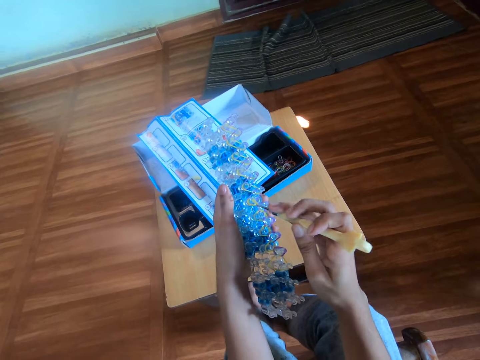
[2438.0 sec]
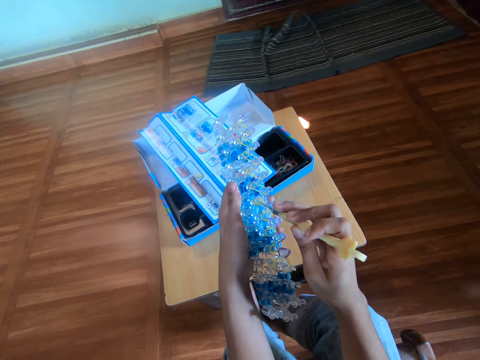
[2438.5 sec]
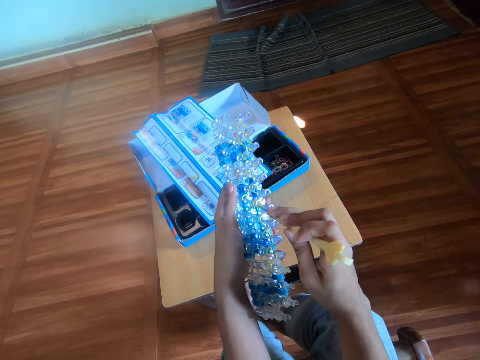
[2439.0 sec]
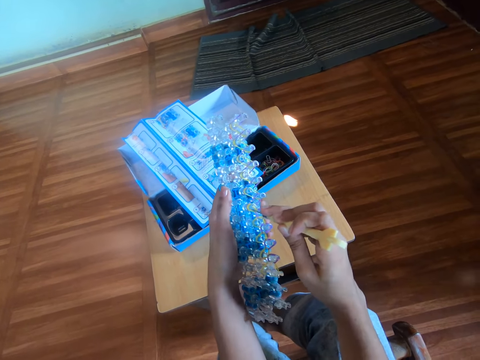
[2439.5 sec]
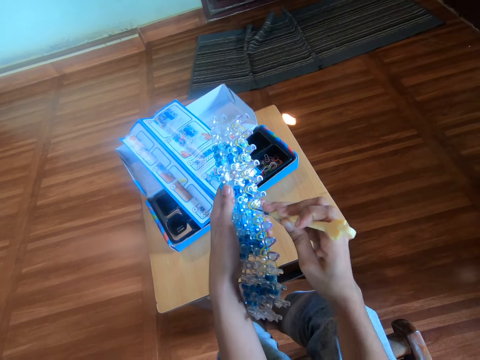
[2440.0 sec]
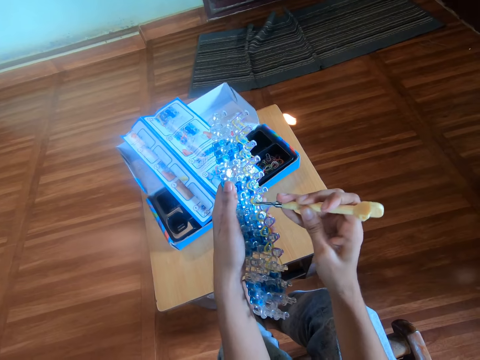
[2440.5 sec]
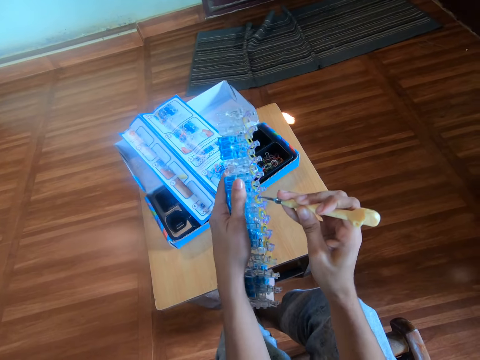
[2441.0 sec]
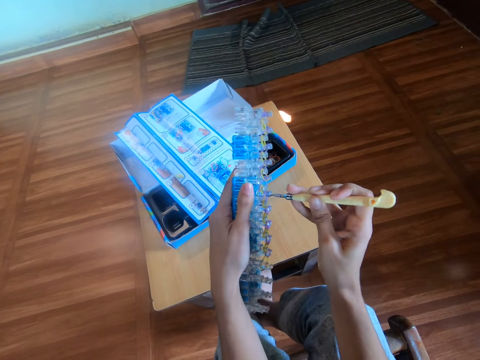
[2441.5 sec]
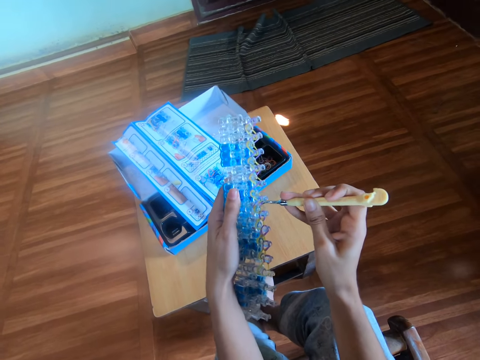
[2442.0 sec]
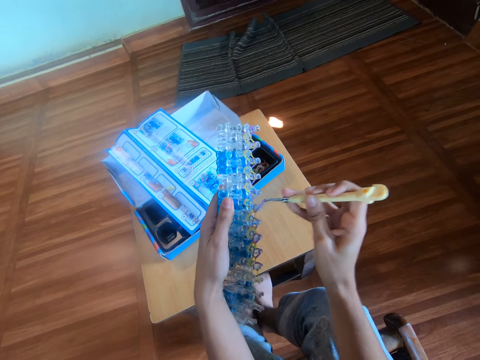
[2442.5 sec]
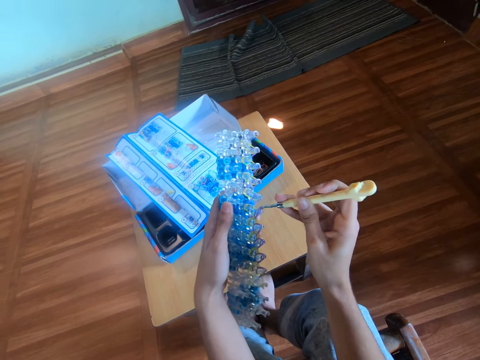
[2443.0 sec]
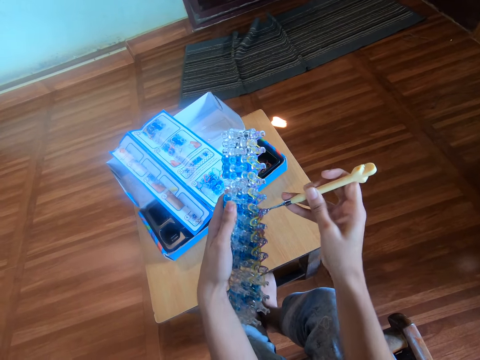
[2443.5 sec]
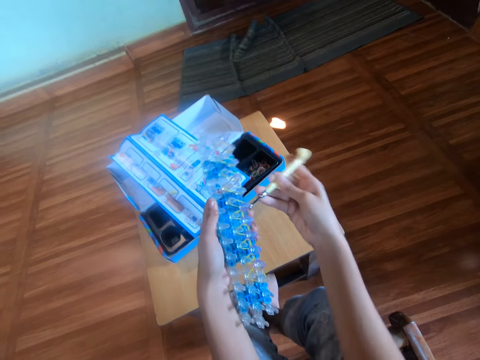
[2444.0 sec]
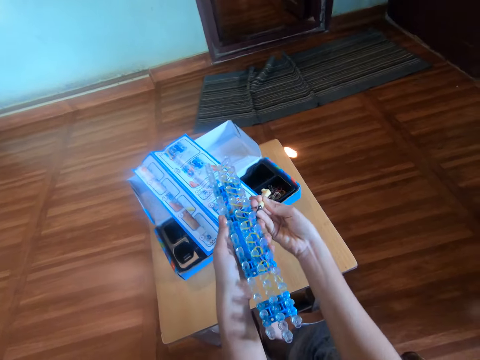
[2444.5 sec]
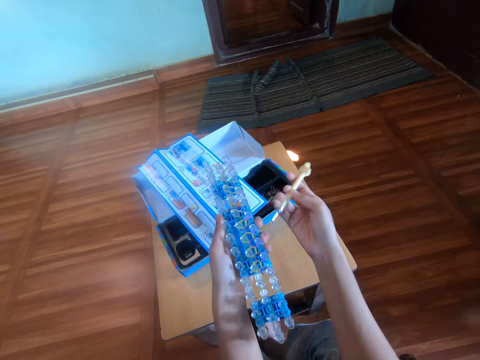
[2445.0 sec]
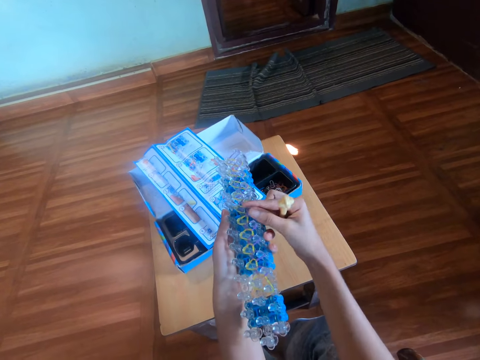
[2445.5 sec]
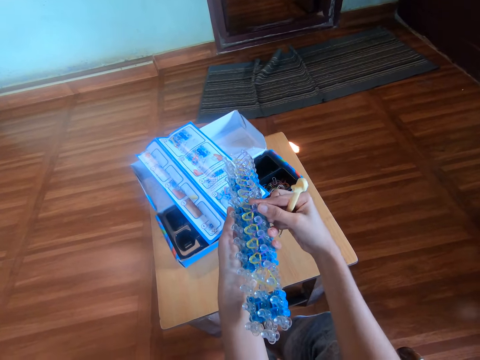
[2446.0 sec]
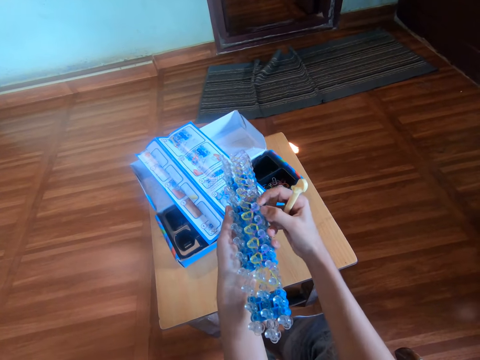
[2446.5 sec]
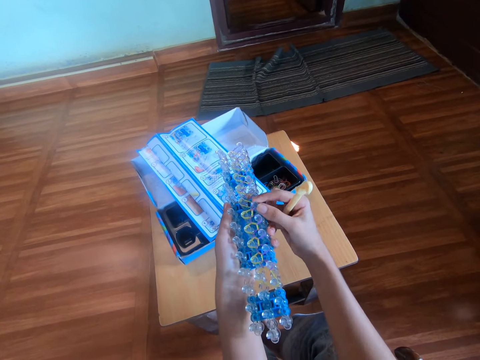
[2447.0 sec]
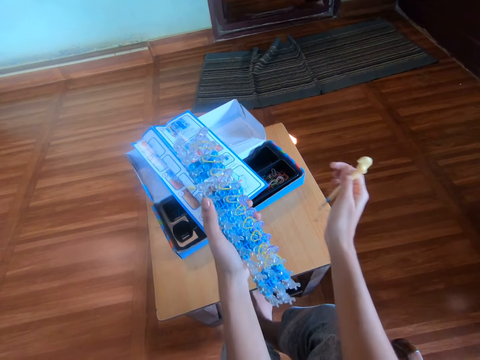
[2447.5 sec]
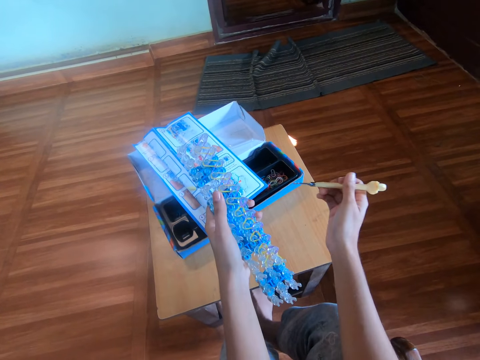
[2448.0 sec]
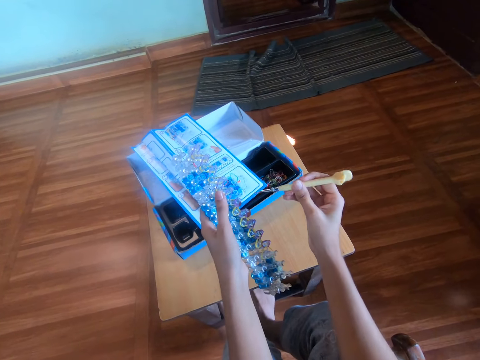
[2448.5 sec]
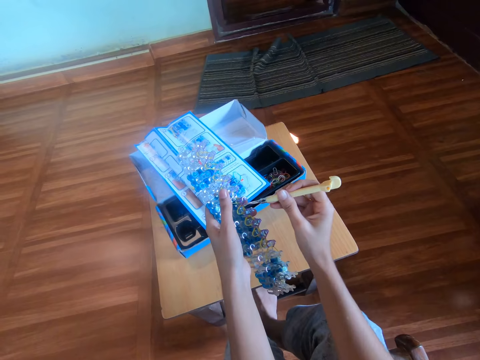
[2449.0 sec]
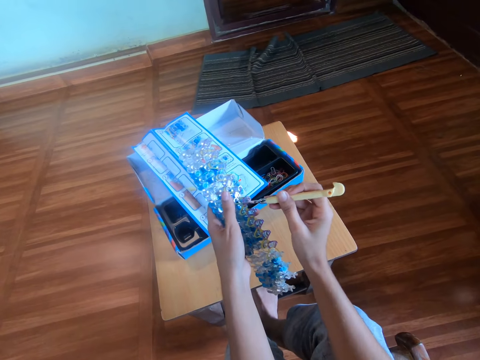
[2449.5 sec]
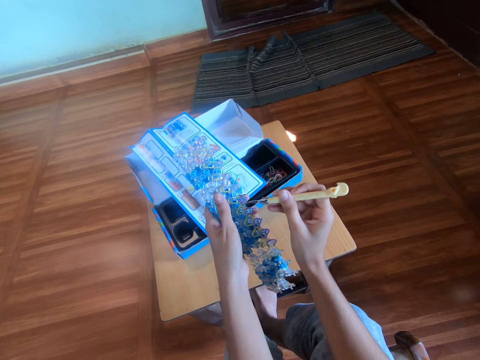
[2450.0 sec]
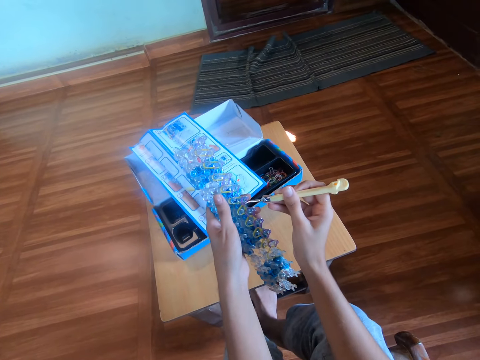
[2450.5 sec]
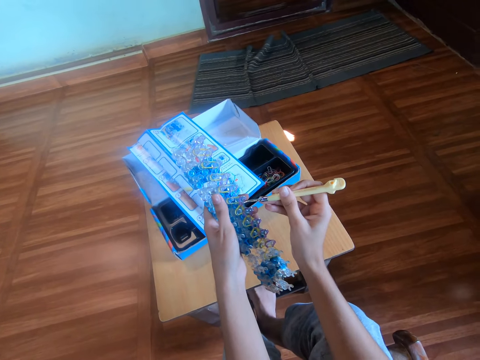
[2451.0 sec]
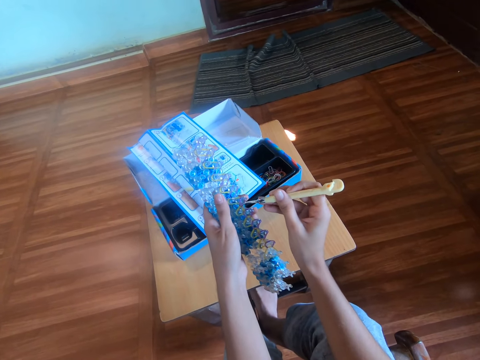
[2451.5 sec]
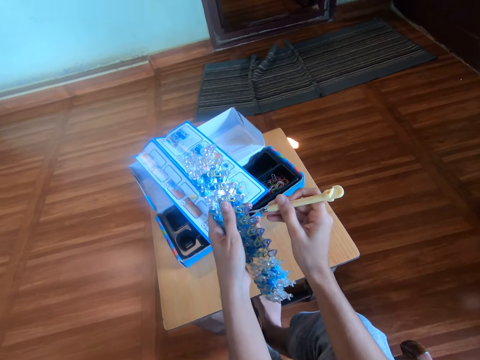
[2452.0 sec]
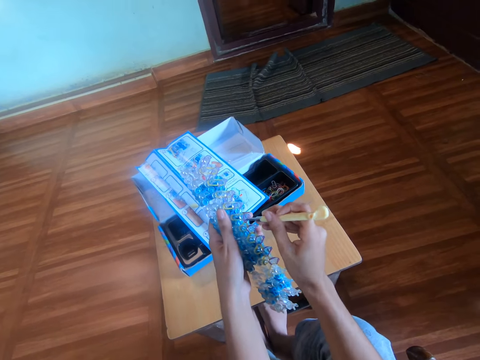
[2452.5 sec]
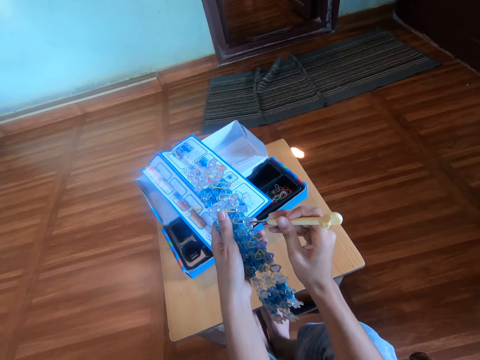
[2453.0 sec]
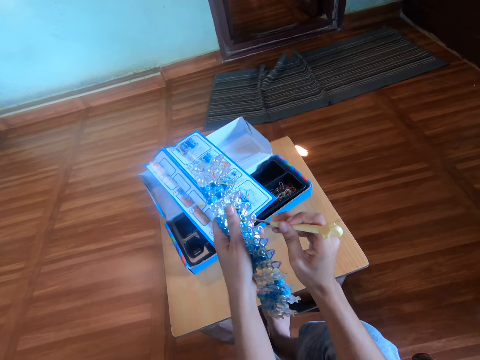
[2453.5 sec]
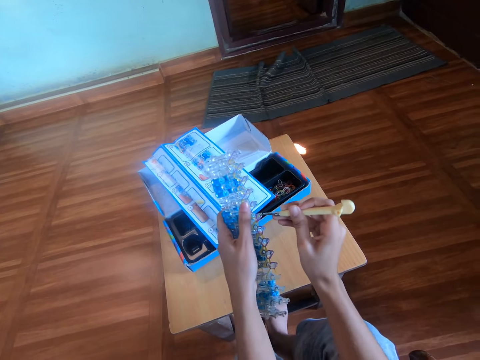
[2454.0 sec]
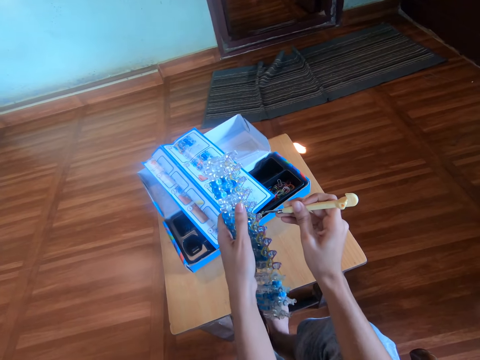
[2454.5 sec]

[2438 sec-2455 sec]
The camera wearer twists the mini rubber bands on the rubber band loom with the crochet hook in her right hand. She adjusts the mini rubber bands on the rubber band loom with her right hand. She holds the loom bands kit, looks at the loom bands kit, fixes the rubber band on the loom bands kit with a hook tool. She twists the mini rubber bands on the rubber band loom with the crochet hook in her right hand.

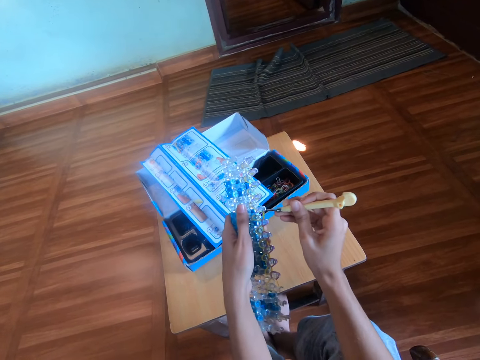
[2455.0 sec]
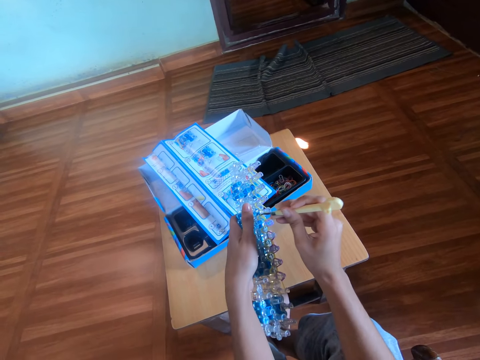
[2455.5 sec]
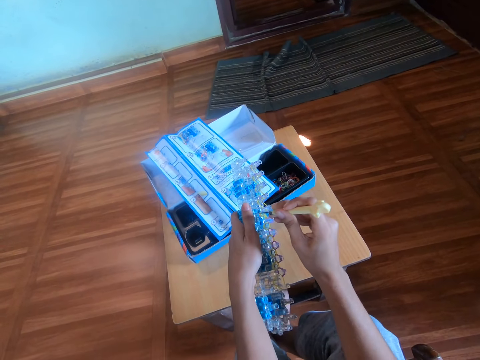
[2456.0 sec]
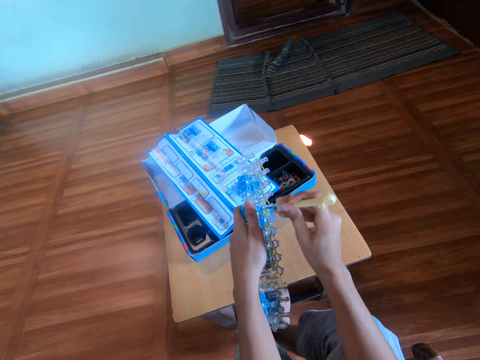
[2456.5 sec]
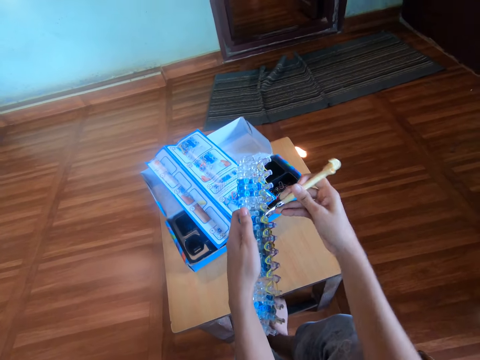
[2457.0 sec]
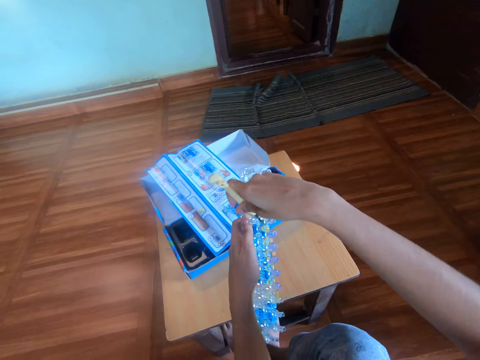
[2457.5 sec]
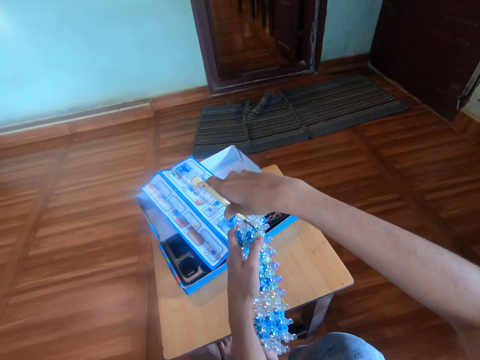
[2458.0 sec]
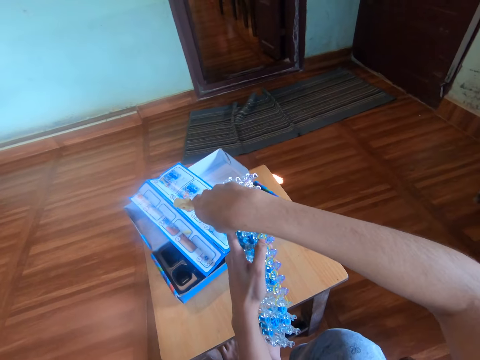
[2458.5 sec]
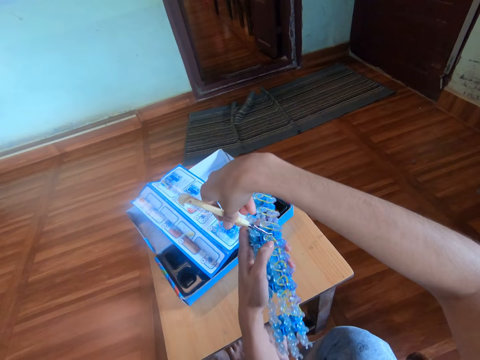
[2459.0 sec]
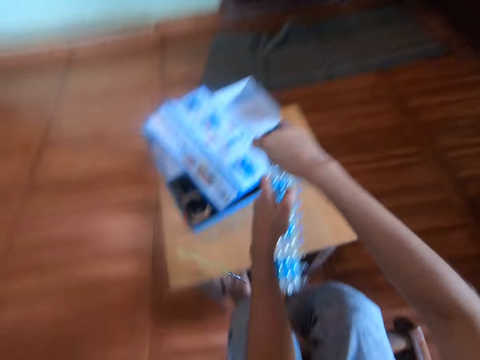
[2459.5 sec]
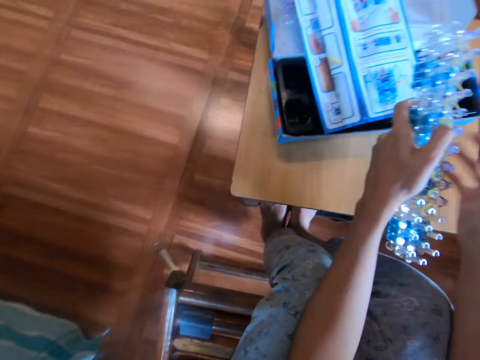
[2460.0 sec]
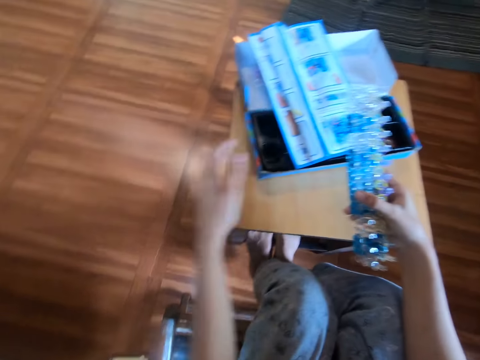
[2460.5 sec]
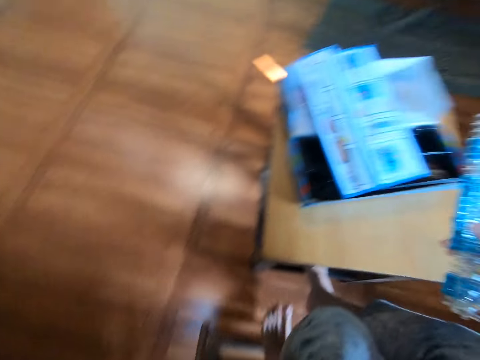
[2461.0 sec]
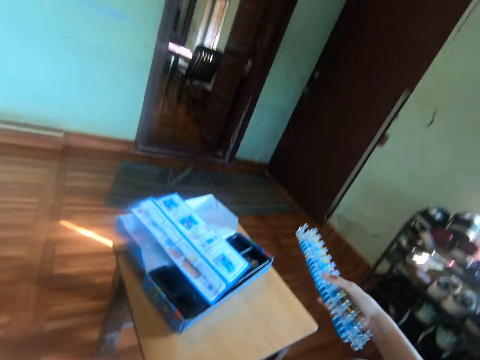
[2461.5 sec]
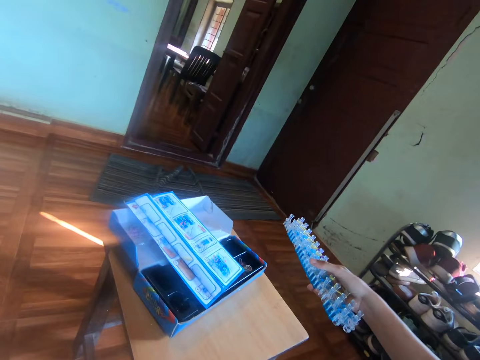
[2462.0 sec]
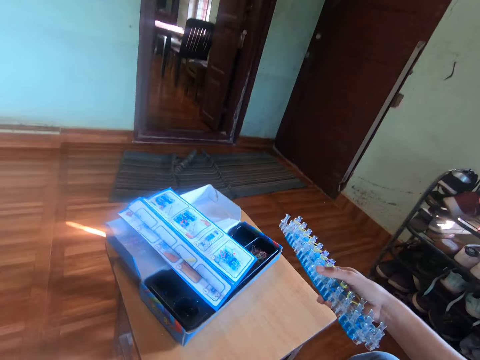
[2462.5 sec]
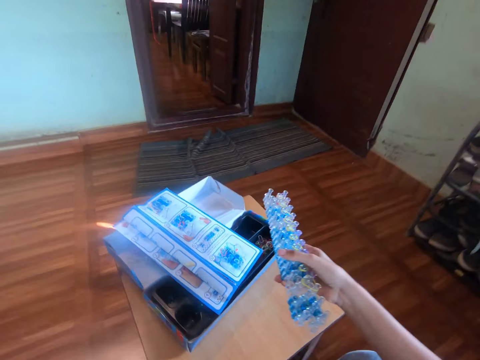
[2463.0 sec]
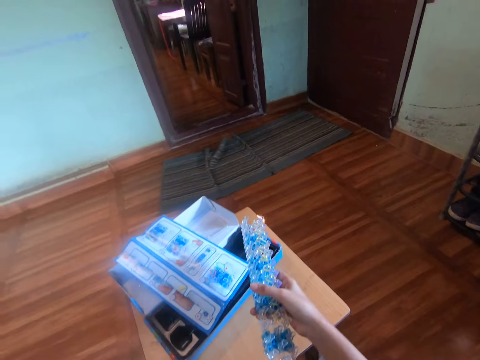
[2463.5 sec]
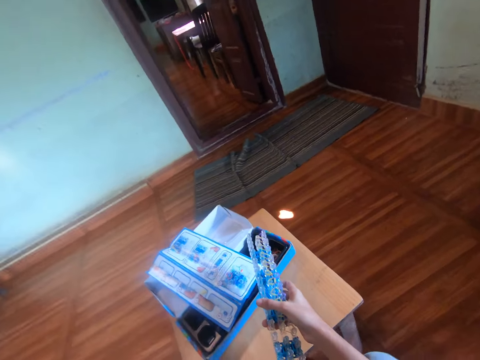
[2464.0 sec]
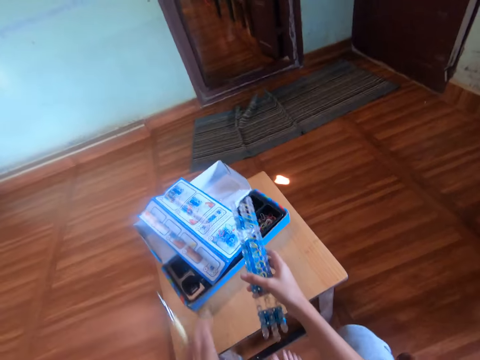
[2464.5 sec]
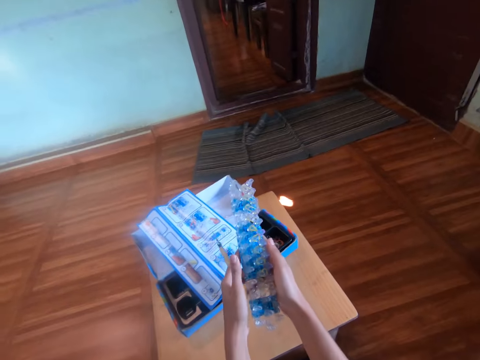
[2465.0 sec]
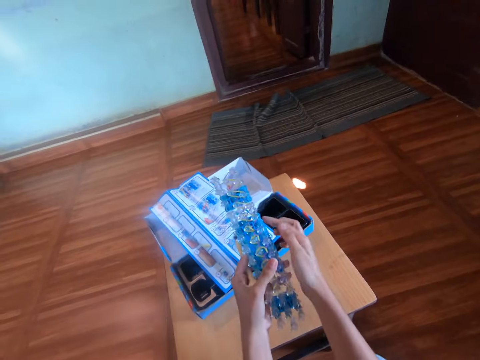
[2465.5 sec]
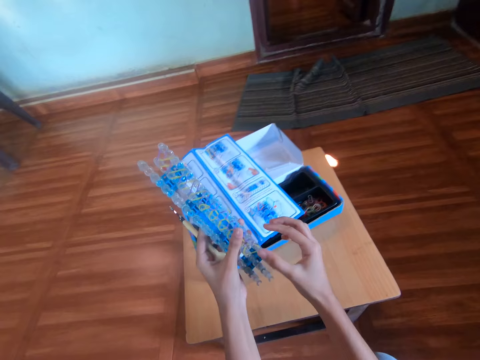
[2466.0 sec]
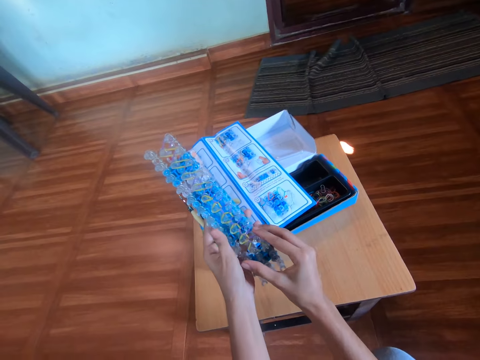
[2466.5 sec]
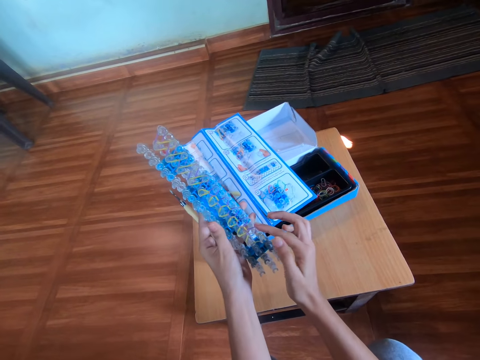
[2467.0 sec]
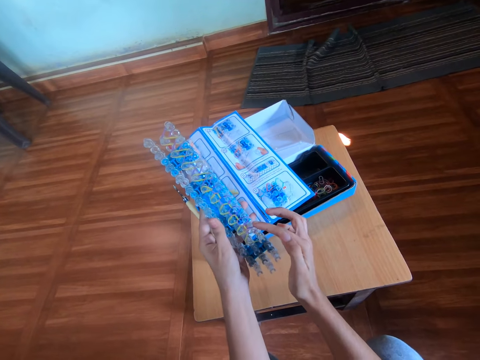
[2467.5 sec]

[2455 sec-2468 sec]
The camera wearer looks around, moves the hand downward, looks around. She picks the crochet hook from the floor with her left hand. She holds the loom bands kit. She places her left hand on the rubber band loom.
